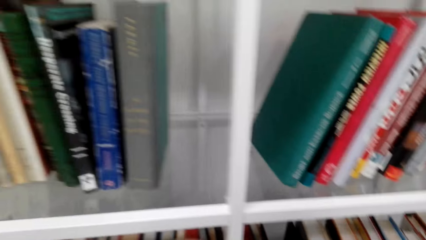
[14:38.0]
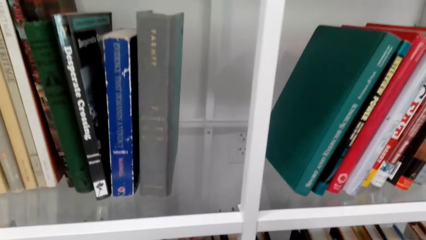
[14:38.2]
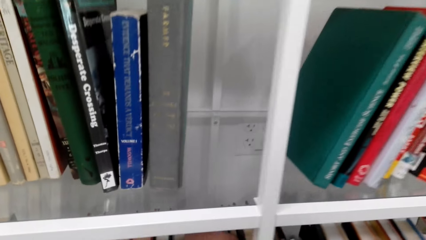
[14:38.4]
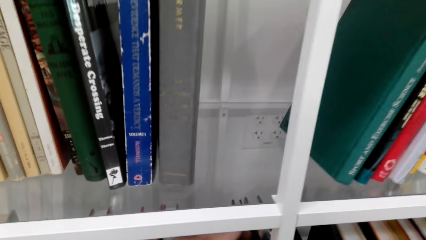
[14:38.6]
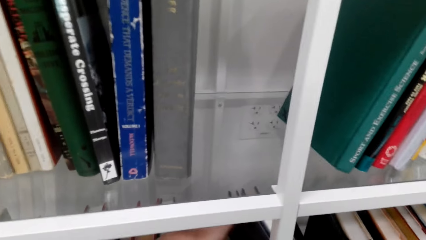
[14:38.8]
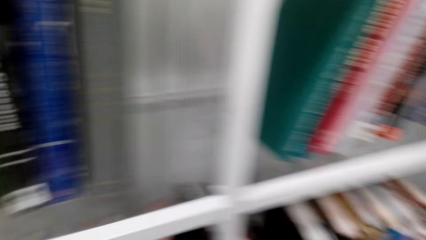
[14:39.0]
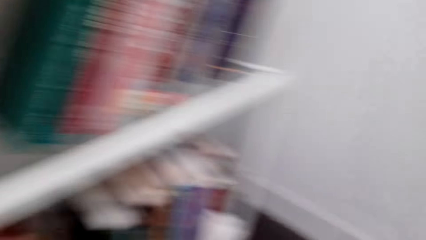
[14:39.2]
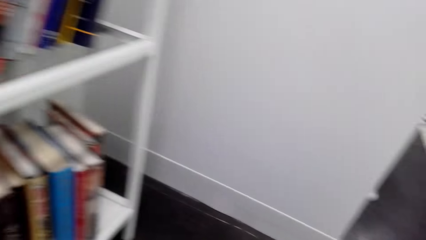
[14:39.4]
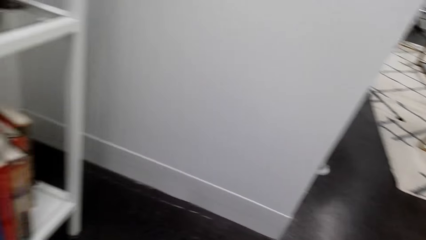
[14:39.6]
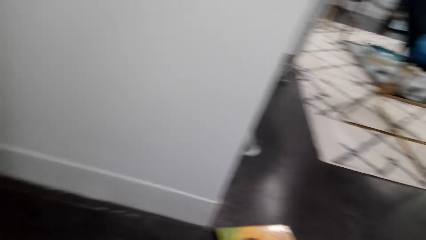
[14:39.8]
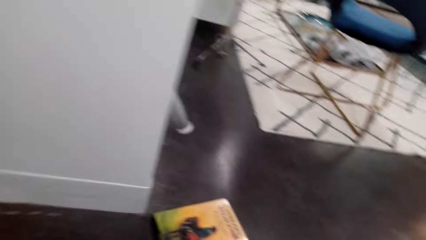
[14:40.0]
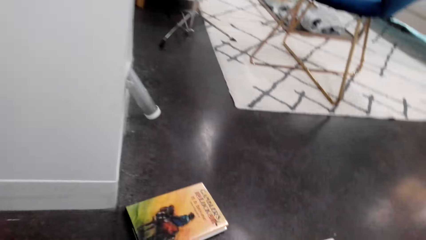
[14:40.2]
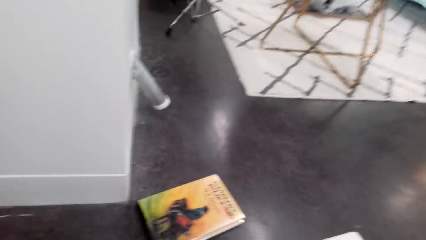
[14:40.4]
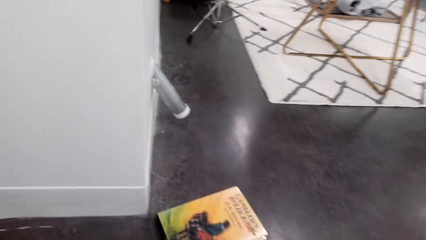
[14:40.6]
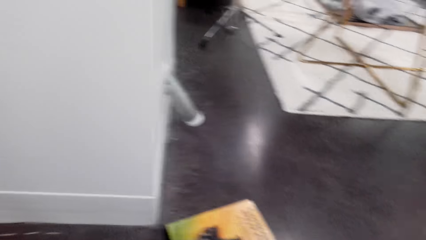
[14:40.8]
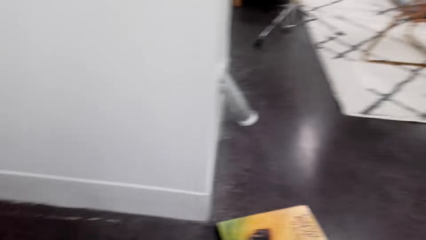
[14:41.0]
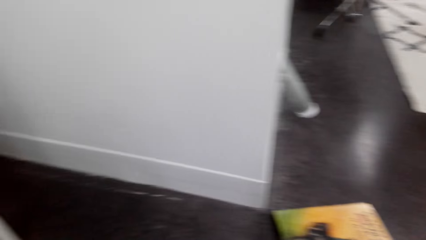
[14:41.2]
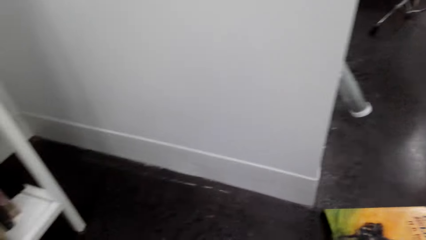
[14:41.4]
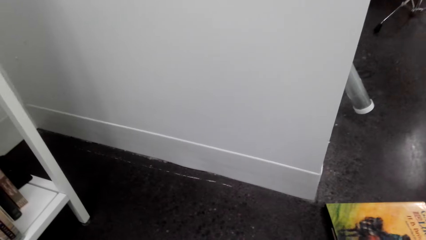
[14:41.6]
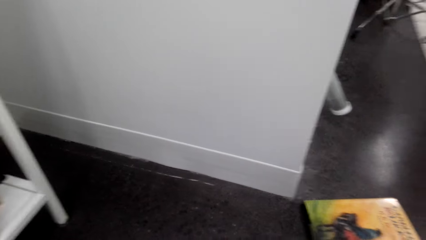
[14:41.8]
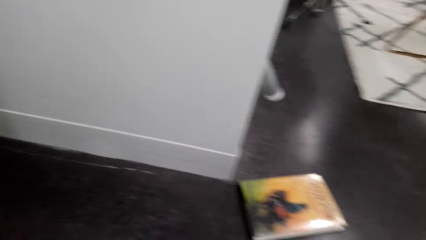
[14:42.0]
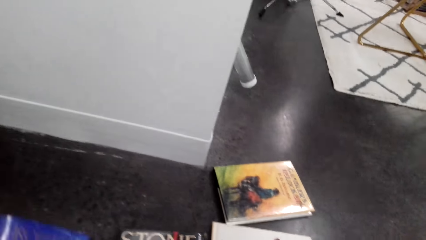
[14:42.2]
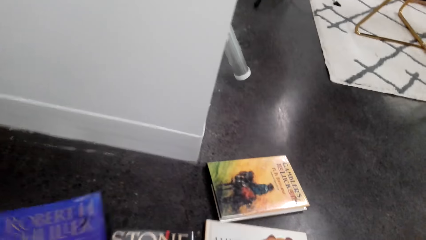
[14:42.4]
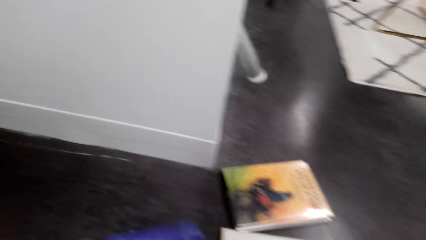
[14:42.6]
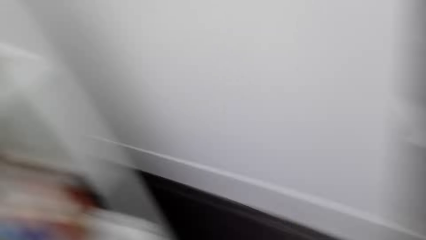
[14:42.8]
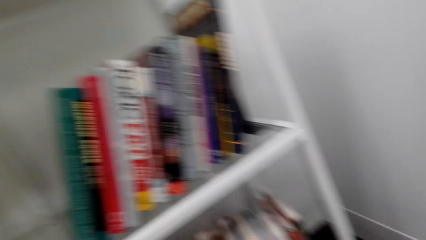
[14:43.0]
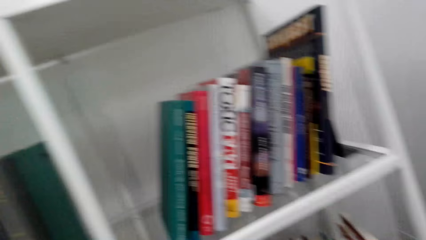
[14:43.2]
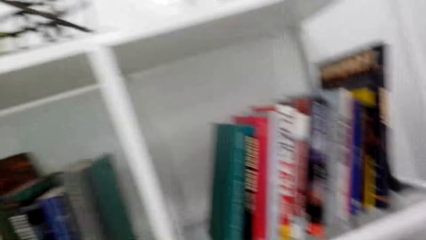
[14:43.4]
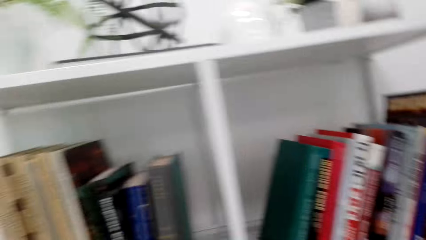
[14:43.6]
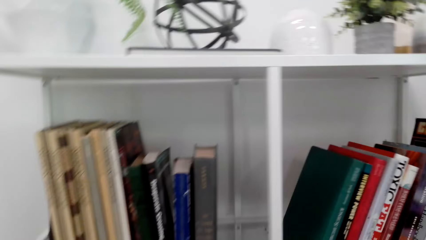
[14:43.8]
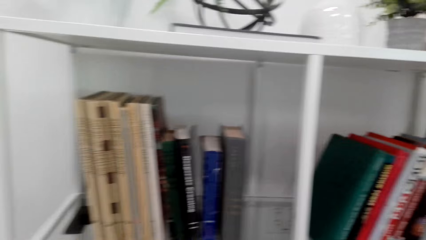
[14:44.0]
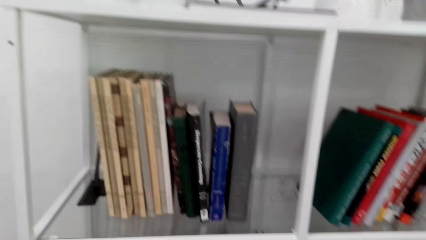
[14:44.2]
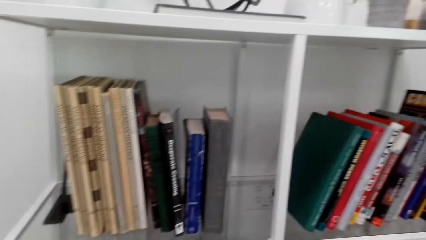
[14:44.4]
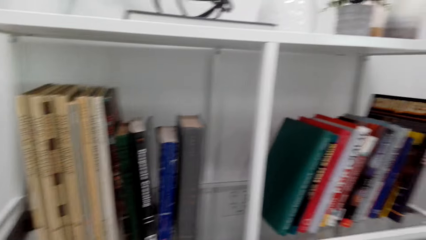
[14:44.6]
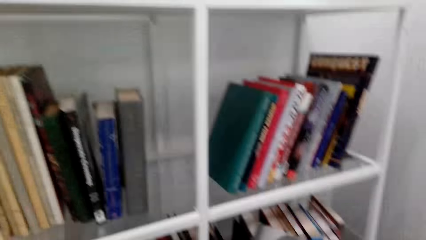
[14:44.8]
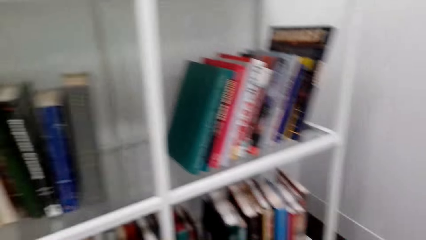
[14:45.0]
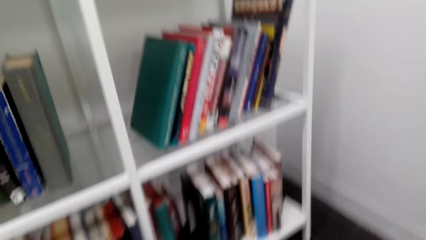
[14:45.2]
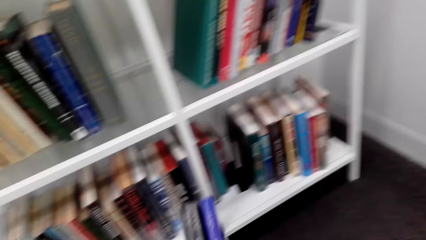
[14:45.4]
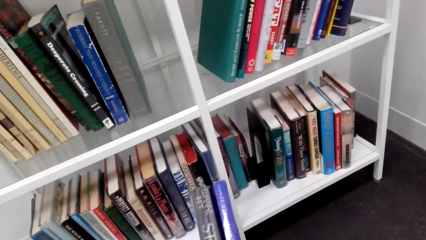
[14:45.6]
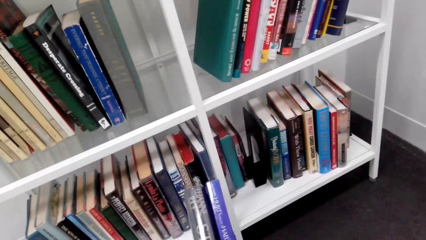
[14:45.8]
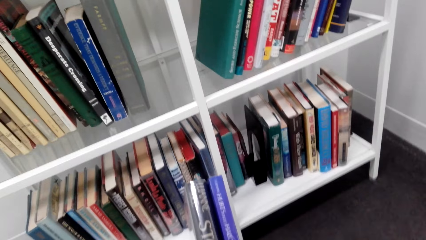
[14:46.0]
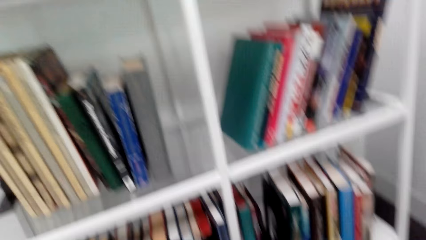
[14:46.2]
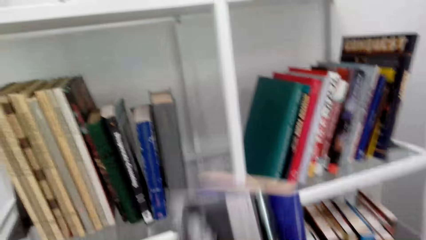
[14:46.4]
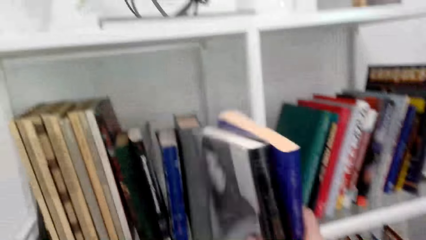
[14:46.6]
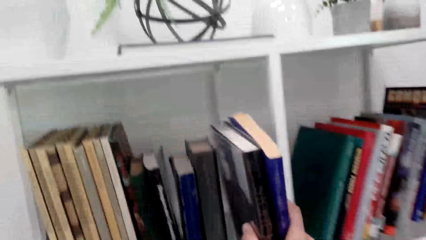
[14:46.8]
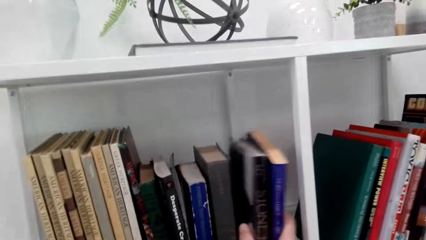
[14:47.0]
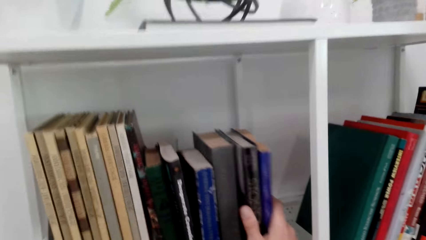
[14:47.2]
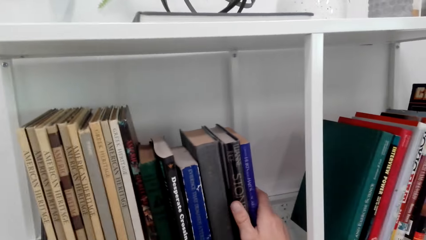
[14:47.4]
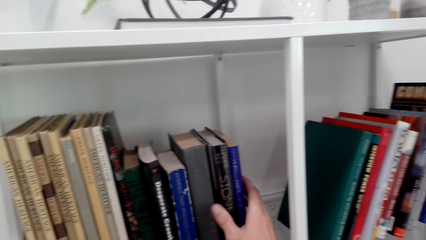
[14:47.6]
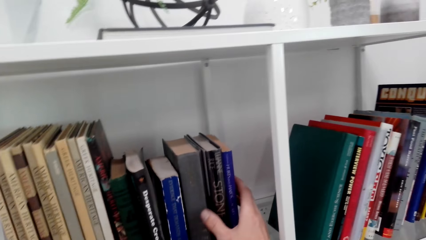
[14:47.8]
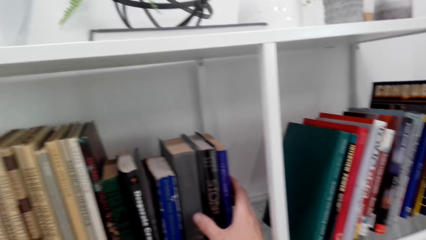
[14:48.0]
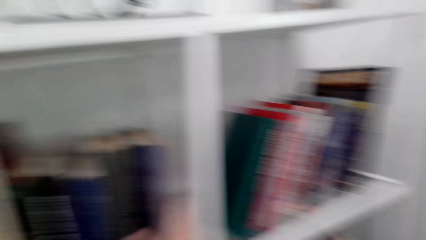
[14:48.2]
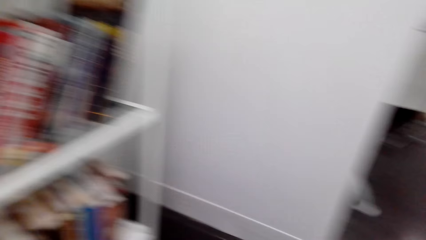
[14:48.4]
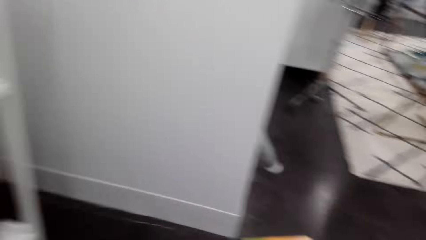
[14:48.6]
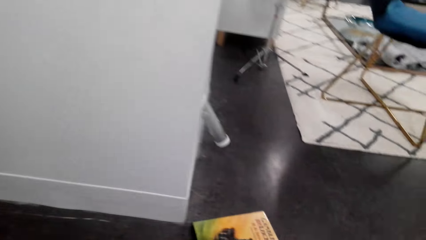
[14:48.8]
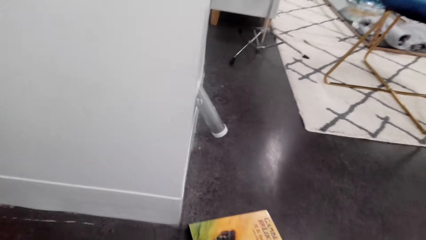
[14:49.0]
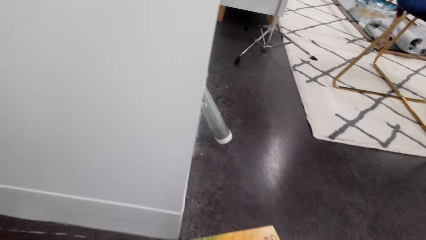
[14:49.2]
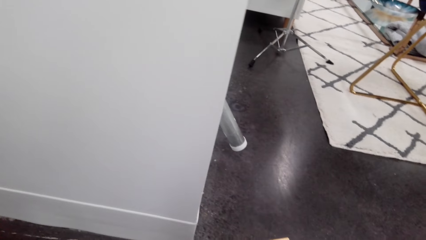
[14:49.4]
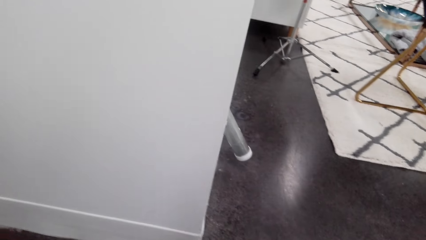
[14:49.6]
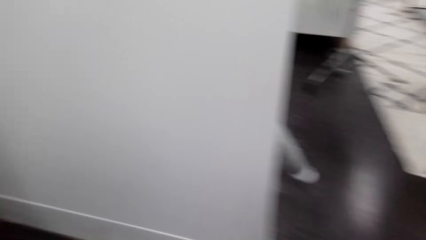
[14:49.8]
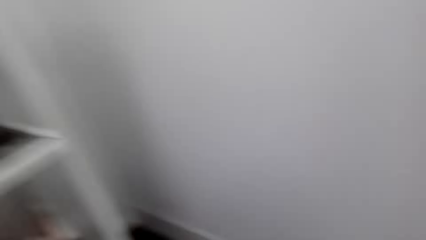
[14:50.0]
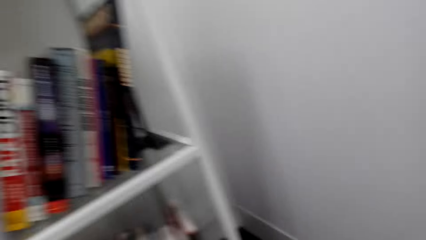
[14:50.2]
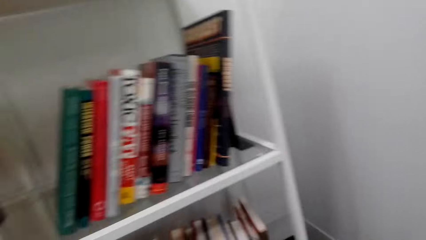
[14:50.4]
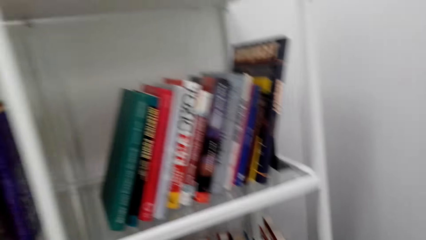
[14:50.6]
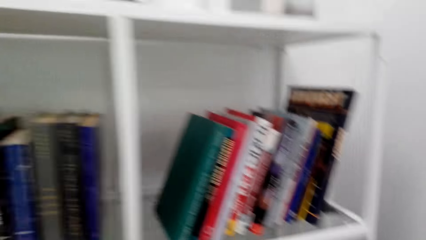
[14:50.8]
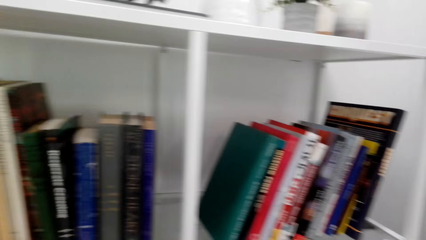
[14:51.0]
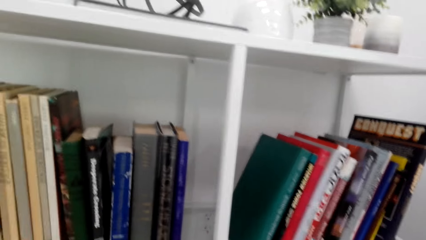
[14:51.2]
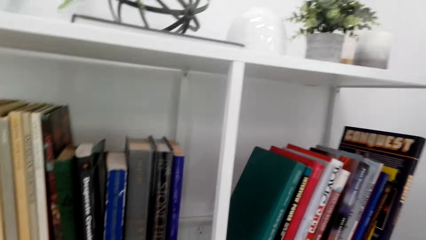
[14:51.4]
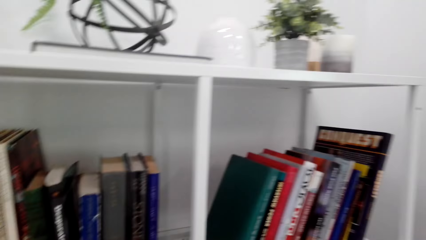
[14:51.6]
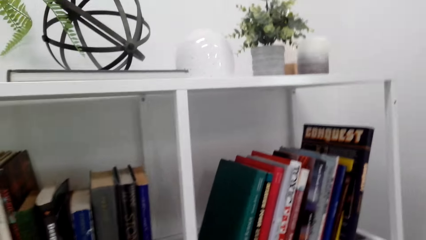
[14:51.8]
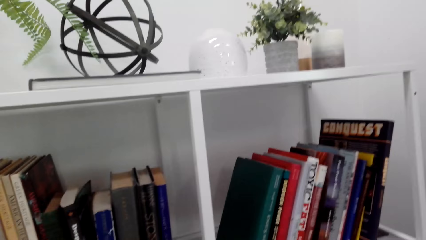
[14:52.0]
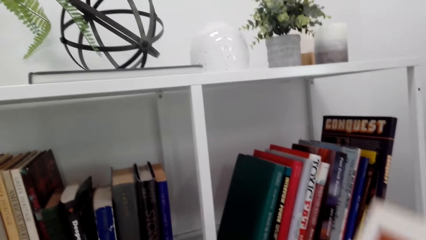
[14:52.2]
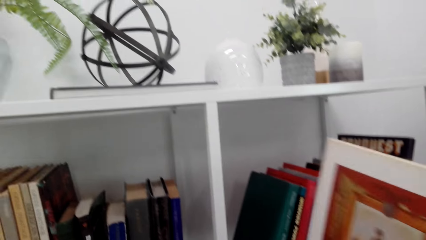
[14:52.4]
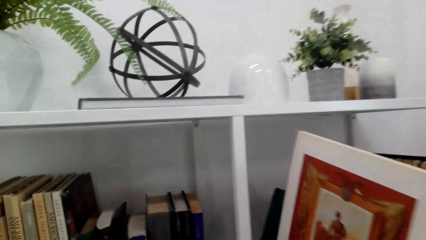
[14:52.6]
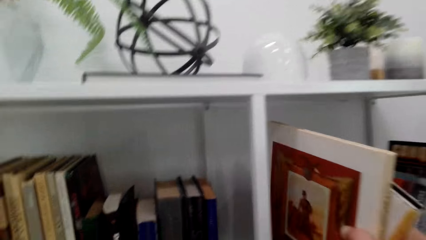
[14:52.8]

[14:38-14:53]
The camera wearer picks up books. They put the books on the bookshelf. They pick up books. They put the books on the bookshelf.
